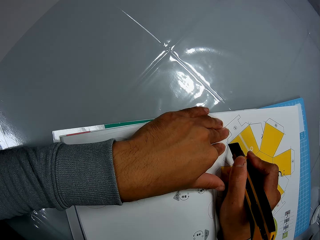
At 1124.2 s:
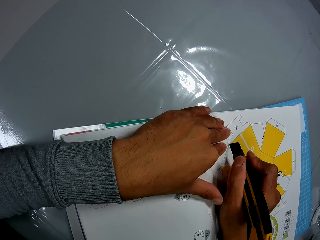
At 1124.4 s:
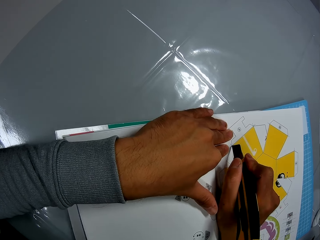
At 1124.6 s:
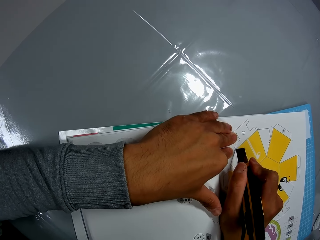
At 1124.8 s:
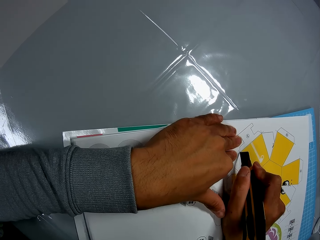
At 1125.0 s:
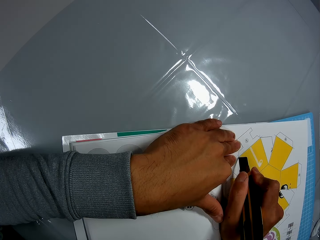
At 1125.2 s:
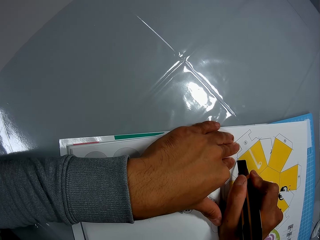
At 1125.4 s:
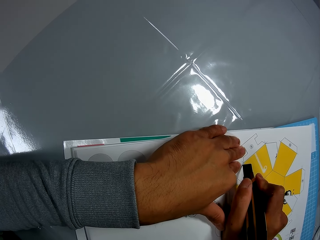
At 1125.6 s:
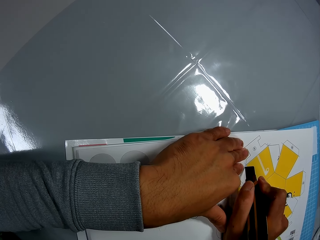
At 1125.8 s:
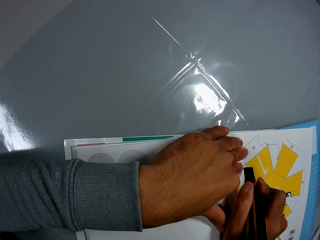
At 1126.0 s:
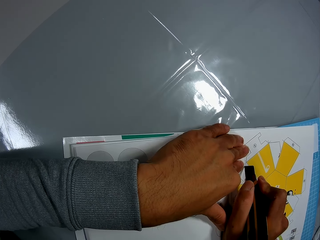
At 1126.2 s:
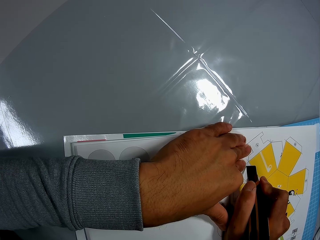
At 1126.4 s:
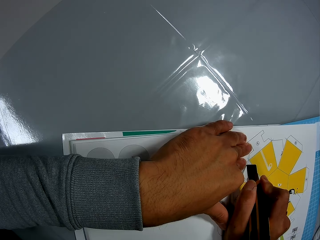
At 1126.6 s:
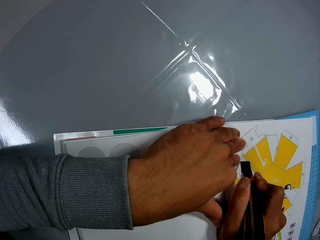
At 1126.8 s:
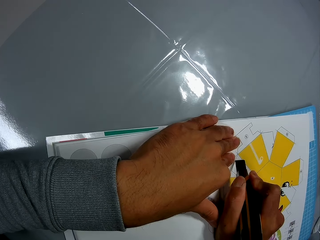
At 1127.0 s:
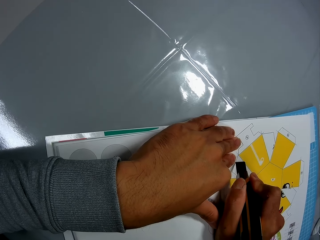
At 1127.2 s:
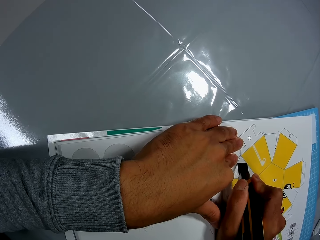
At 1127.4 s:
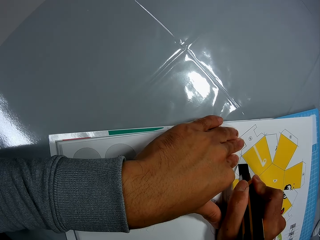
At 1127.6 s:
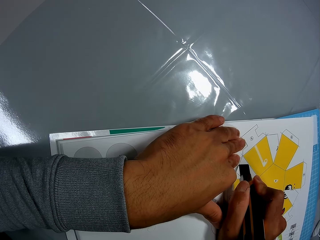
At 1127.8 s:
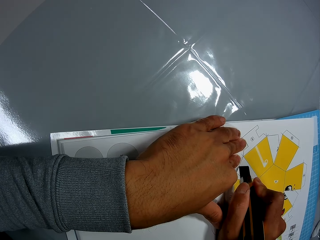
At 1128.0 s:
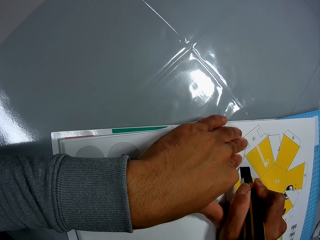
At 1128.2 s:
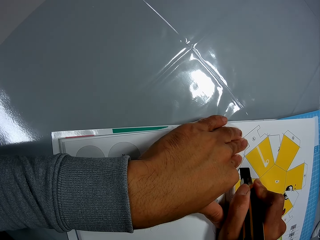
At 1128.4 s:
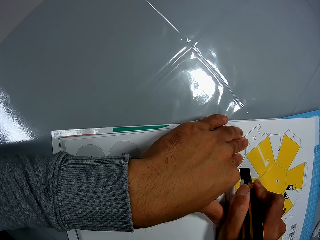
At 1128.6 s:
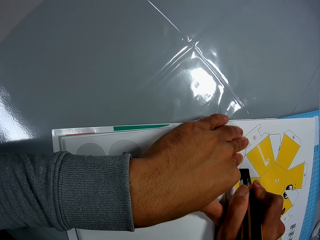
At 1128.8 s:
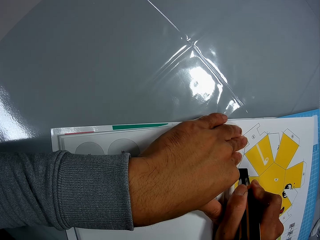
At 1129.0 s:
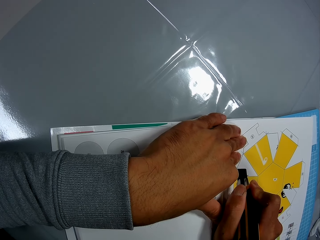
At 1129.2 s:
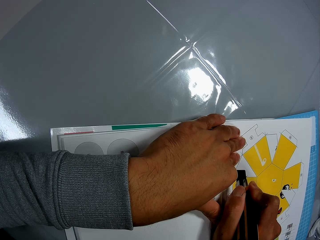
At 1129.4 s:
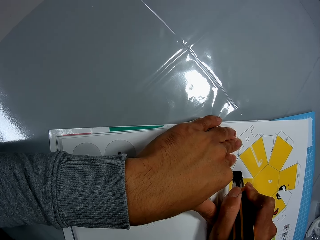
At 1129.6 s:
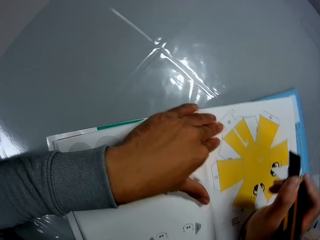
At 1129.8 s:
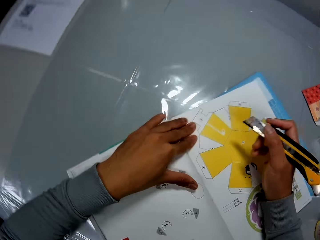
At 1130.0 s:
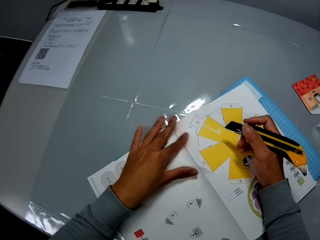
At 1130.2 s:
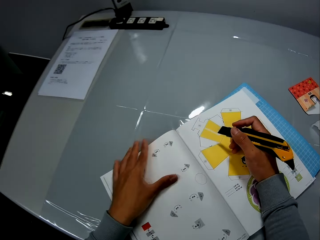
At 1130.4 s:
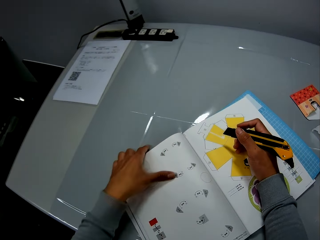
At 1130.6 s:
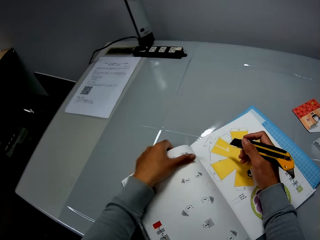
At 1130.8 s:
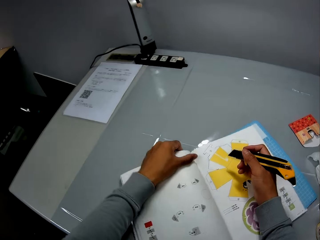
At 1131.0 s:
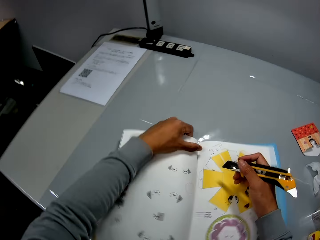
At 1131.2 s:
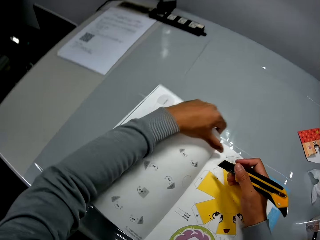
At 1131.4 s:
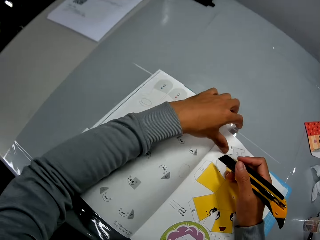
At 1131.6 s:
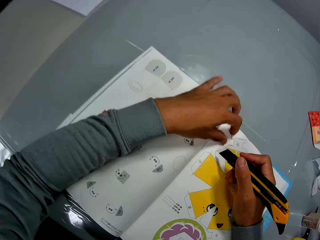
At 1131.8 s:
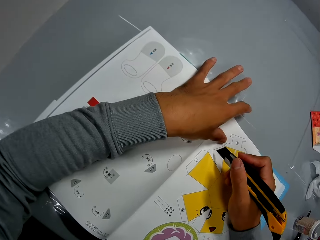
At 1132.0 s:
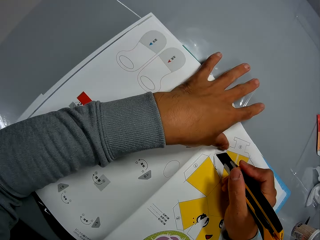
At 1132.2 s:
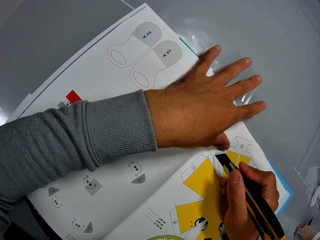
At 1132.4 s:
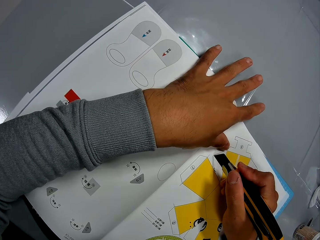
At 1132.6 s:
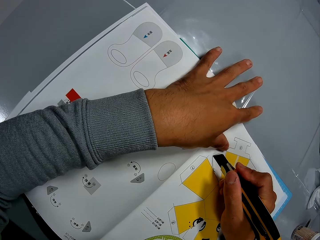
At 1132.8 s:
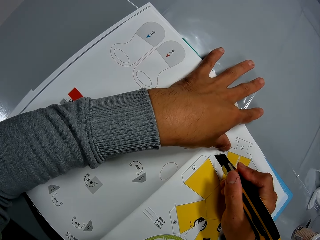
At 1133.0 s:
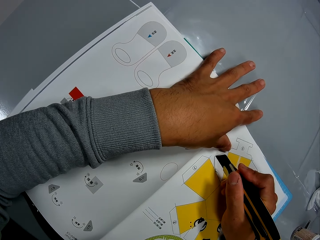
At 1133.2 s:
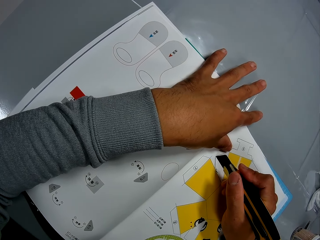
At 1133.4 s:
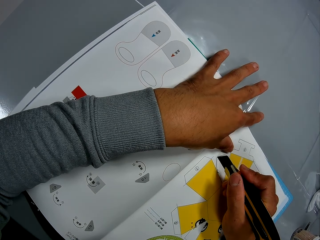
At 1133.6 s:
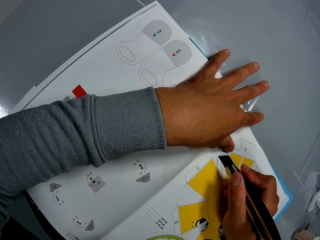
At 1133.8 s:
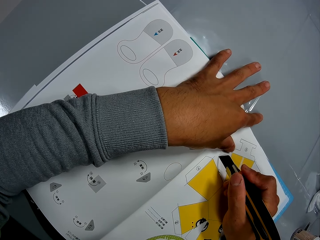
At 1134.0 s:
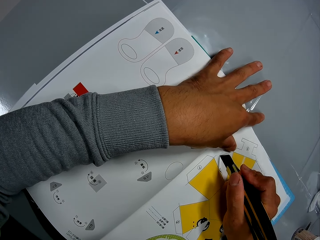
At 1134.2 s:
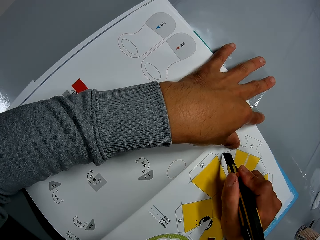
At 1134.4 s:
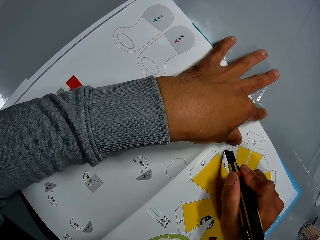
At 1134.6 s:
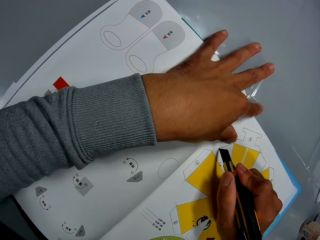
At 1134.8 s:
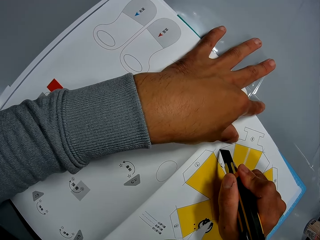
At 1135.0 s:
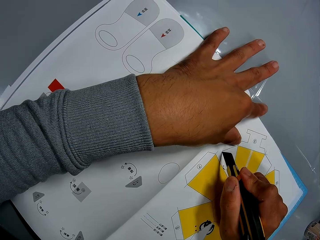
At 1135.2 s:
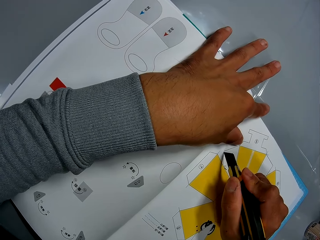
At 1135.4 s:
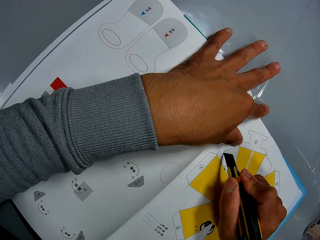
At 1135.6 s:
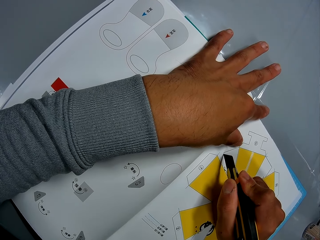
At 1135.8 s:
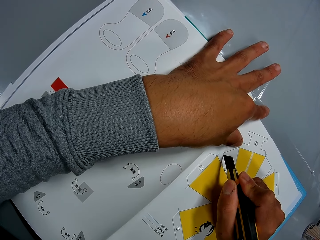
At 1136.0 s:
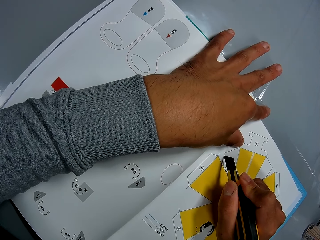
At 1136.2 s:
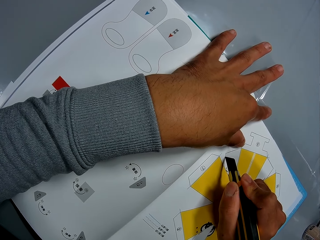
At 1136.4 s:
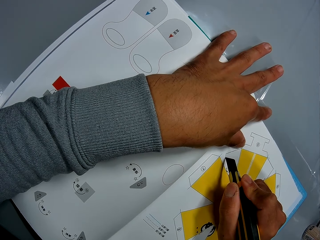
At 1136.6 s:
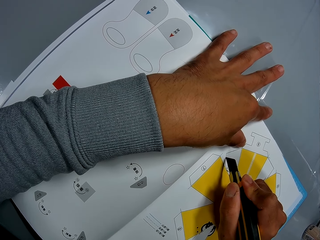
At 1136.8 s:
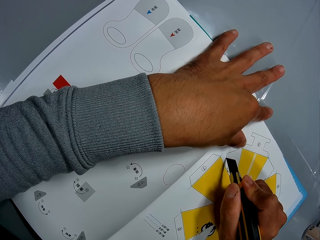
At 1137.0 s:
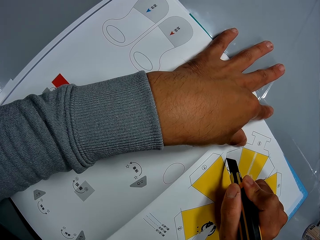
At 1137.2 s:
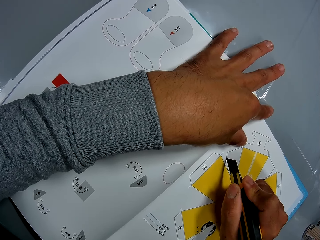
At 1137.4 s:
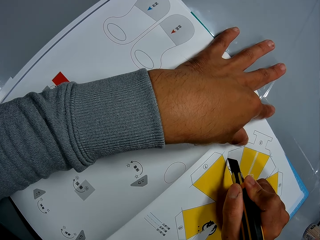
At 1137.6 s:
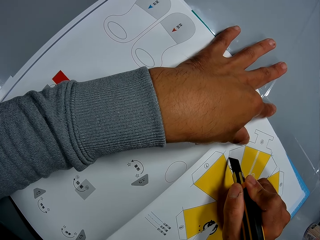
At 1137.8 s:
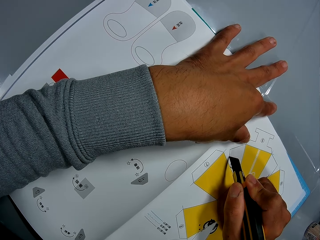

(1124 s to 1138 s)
The camera wearer adjusts the craft pieces book on the table. He rotates the craft book. He places his left hand on the craft book. He continues to cut the paper craft from the craft book using the craft knife on the mat craft board. He adjusts the craft knife on the craft pieces book page.

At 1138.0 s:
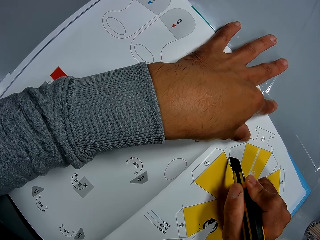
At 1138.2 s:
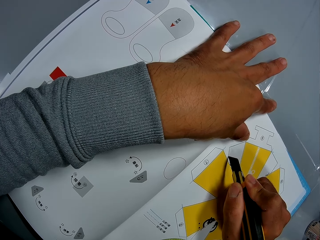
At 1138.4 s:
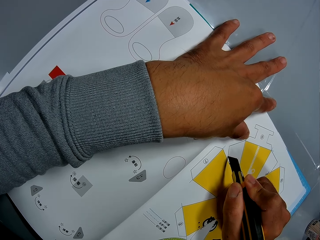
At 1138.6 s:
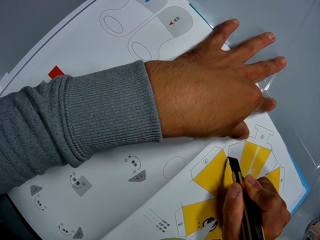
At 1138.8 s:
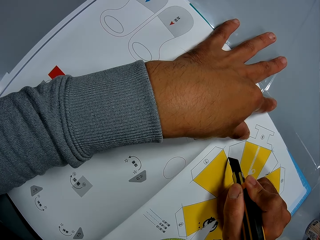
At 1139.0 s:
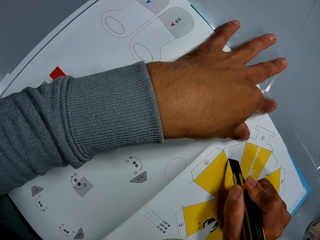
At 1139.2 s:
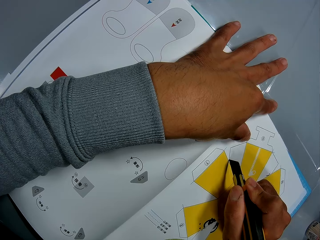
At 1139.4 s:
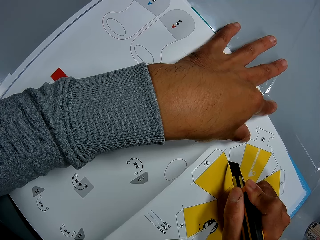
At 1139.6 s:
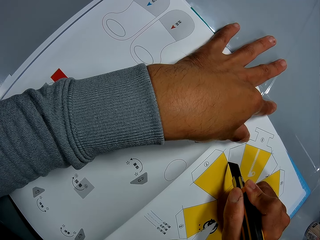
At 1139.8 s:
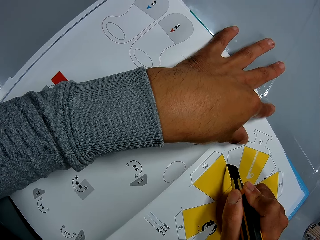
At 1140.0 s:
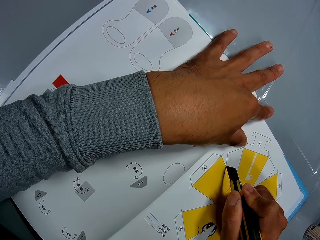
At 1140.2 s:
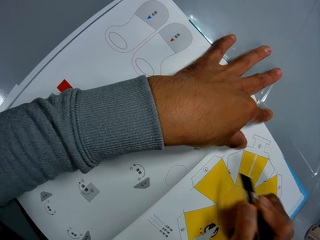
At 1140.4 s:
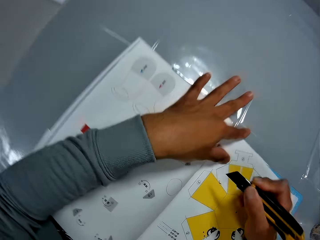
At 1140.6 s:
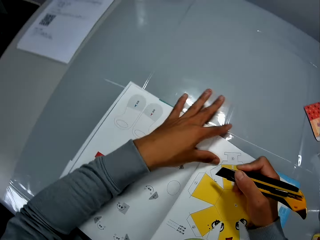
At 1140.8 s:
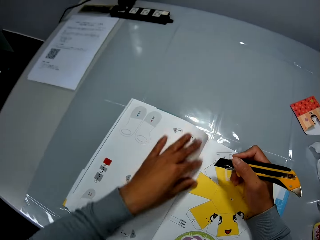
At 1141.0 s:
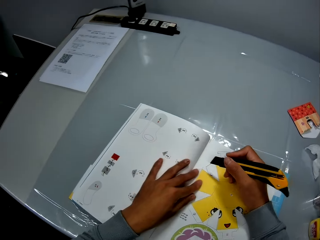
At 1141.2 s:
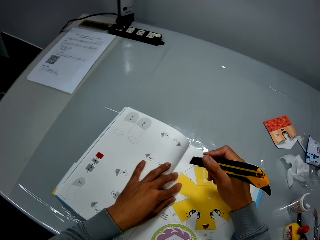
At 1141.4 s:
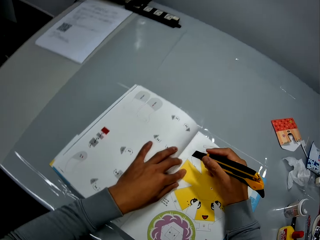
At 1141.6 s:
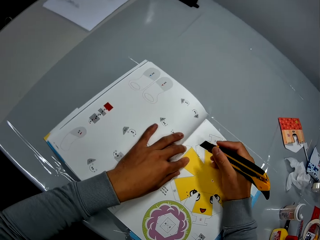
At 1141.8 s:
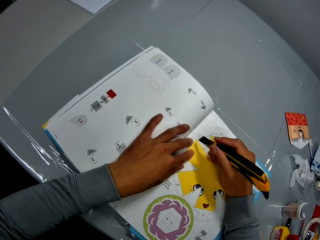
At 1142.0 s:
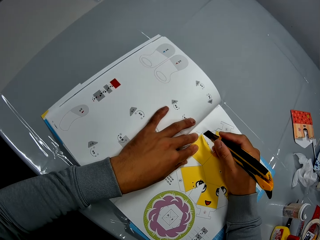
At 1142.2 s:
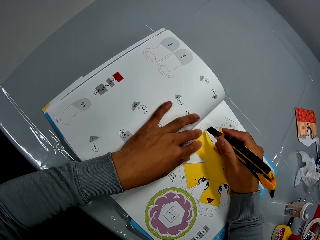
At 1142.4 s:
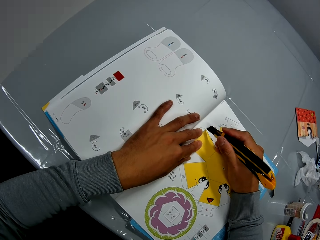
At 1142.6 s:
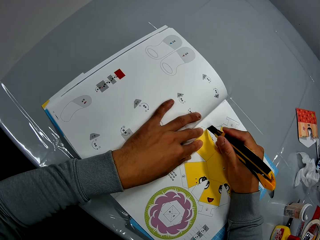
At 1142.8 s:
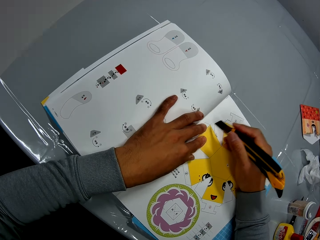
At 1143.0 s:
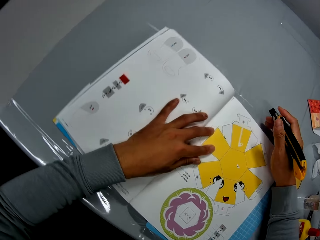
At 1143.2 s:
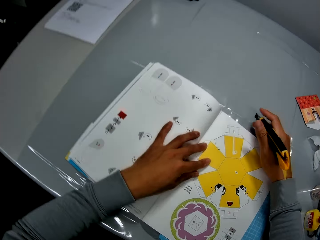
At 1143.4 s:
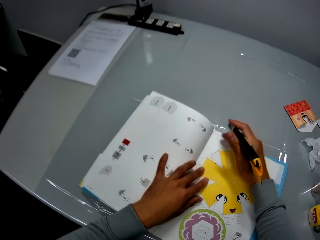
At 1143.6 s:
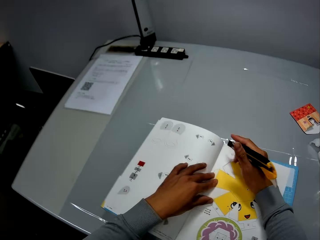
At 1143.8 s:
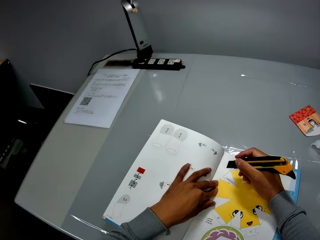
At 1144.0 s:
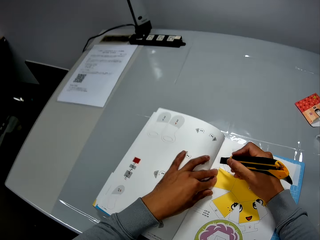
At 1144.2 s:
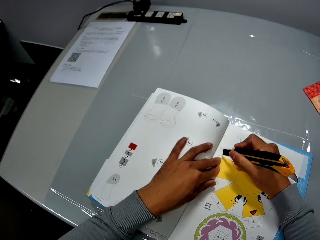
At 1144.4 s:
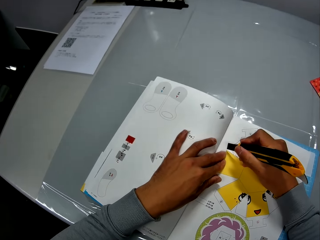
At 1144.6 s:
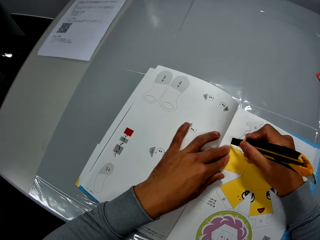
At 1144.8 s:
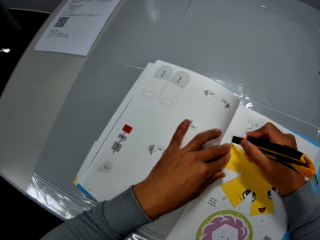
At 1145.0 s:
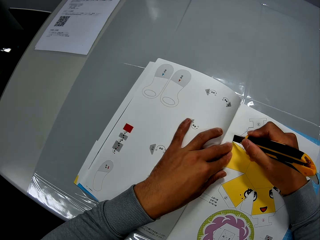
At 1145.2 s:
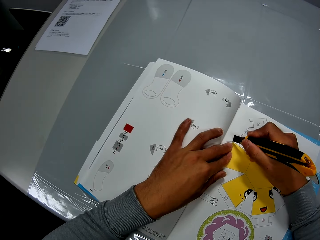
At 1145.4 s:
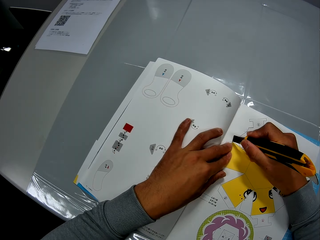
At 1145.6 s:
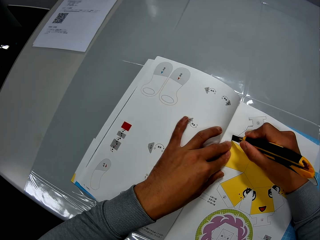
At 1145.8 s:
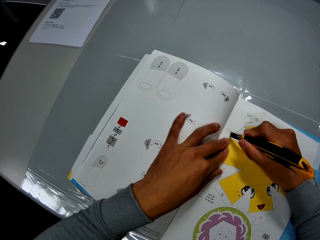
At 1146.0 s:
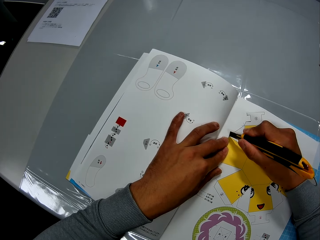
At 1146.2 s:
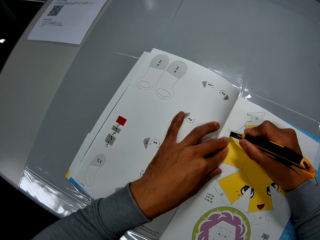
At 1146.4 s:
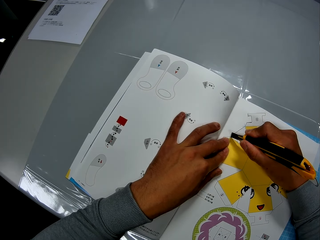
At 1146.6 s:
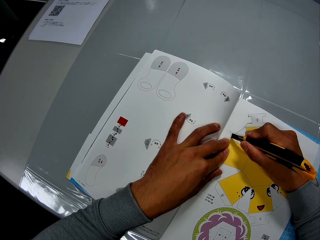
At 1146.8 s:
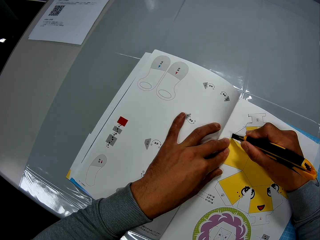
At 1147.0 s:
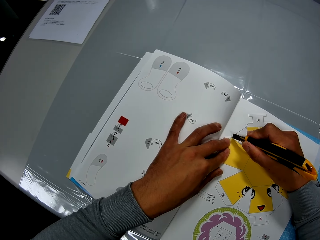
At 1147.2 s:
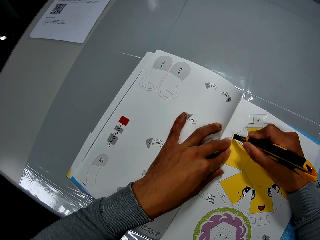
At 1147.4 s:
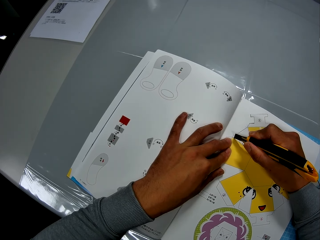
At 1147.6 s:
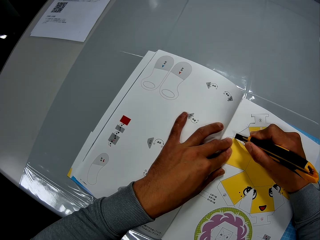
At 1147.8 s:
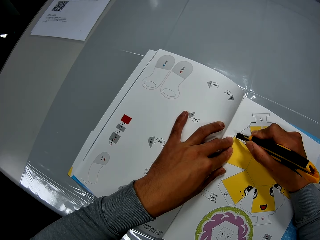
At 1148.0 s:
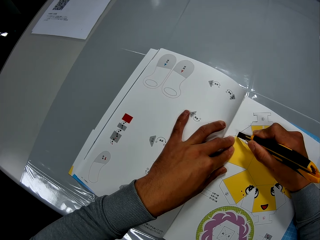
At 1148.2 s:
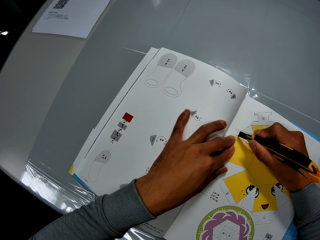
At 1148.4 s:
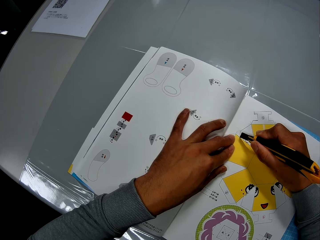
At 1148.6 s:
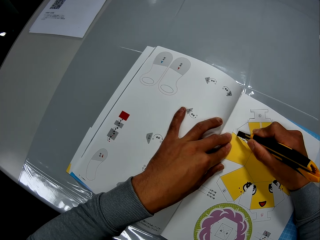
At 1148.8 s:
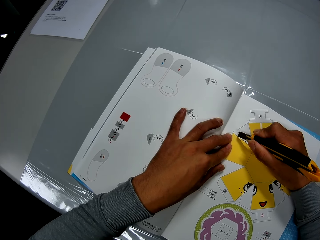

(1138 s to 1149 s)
The camera wearer adjusts the craft knife on the craft pieces book page. They cut the craft pieces book page using the craft knife on the mat craft board.
